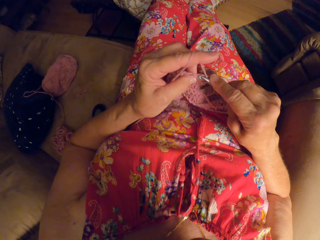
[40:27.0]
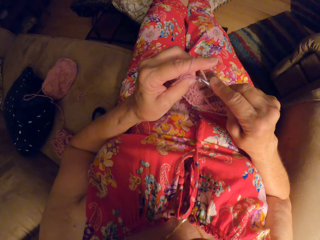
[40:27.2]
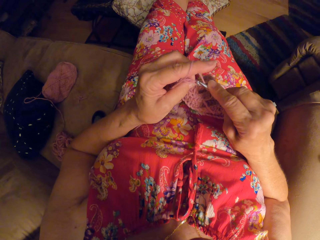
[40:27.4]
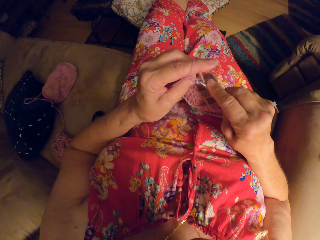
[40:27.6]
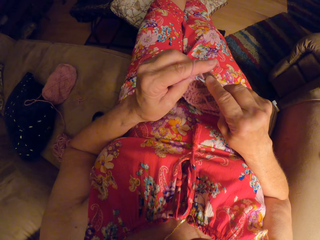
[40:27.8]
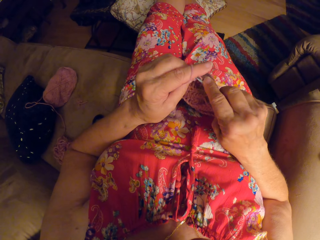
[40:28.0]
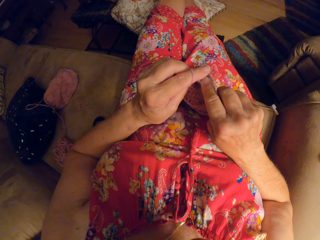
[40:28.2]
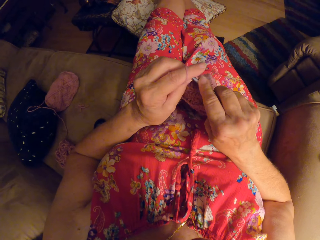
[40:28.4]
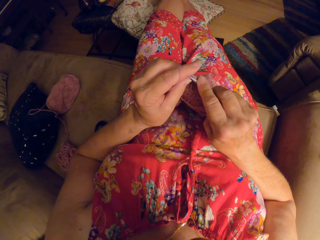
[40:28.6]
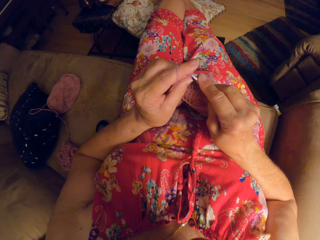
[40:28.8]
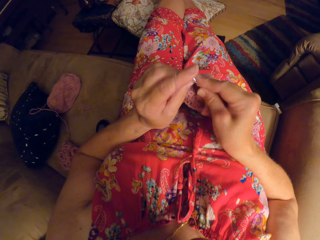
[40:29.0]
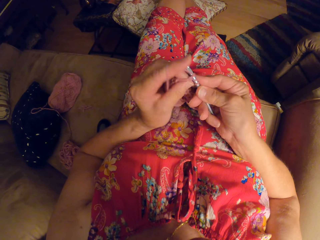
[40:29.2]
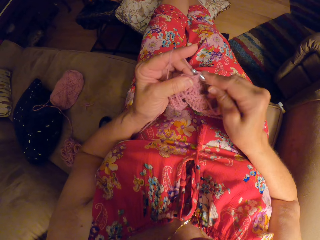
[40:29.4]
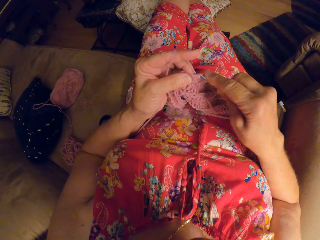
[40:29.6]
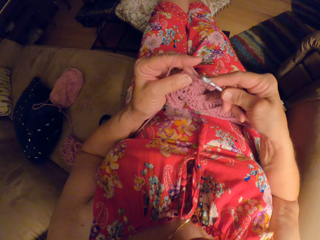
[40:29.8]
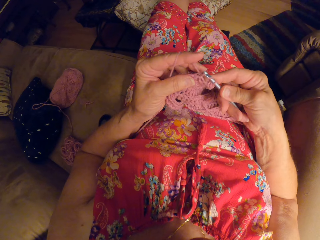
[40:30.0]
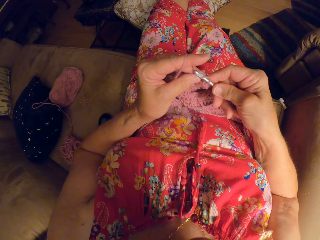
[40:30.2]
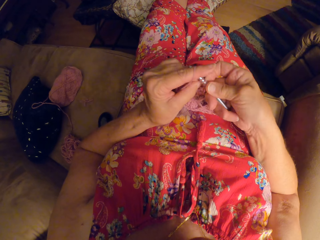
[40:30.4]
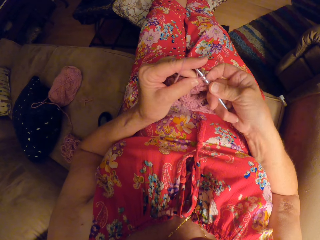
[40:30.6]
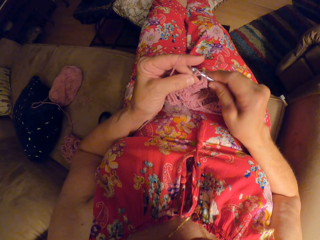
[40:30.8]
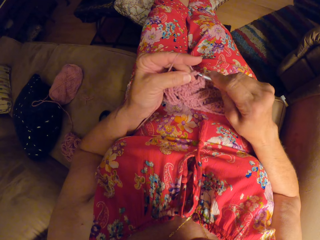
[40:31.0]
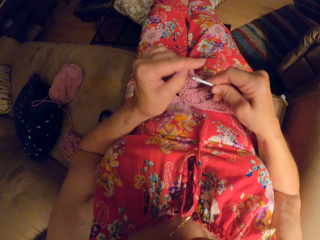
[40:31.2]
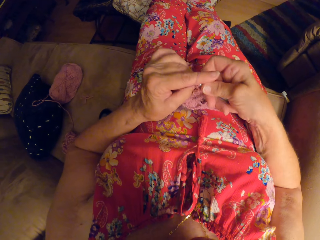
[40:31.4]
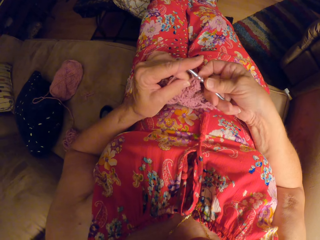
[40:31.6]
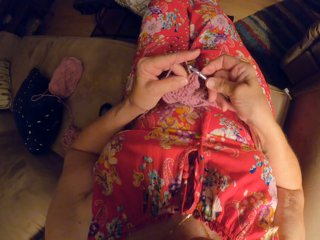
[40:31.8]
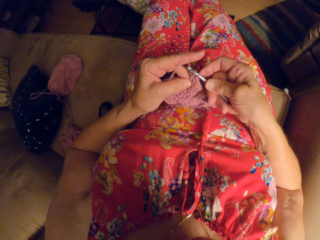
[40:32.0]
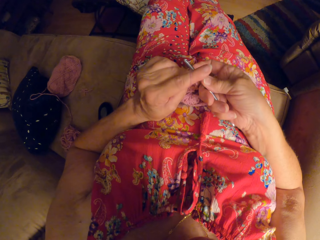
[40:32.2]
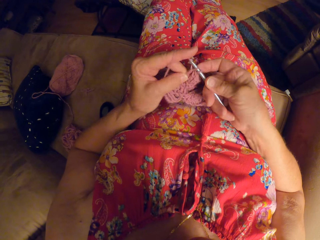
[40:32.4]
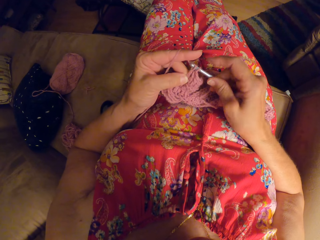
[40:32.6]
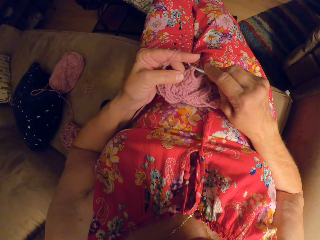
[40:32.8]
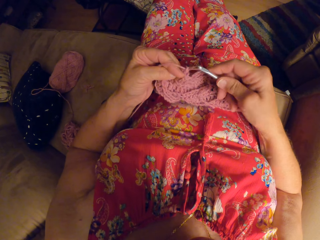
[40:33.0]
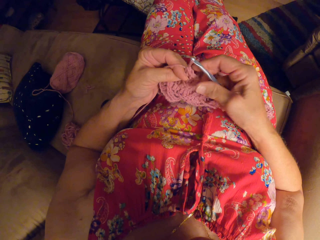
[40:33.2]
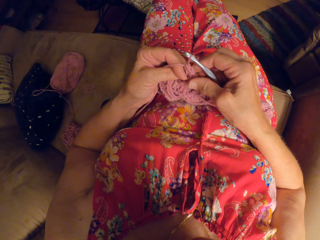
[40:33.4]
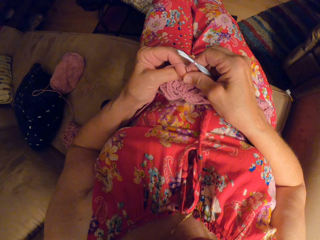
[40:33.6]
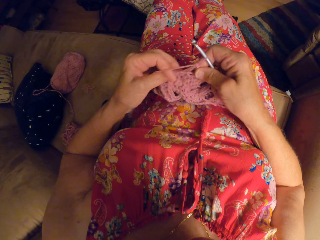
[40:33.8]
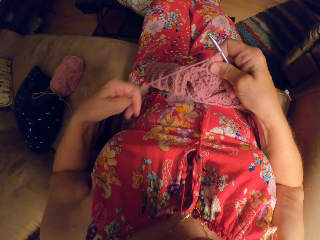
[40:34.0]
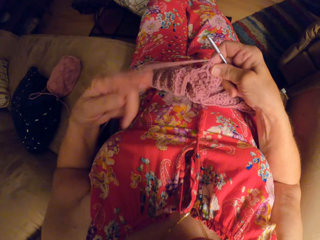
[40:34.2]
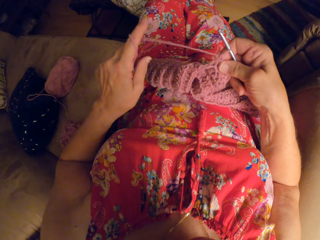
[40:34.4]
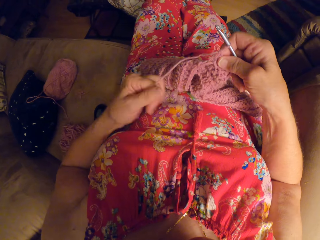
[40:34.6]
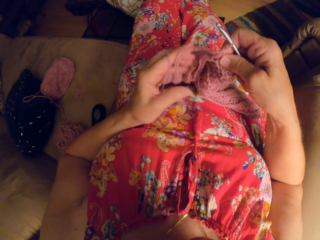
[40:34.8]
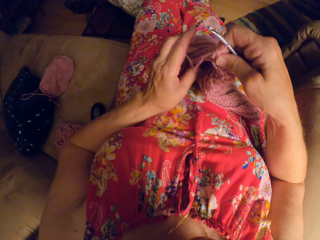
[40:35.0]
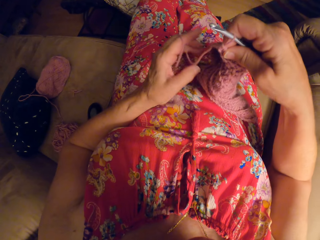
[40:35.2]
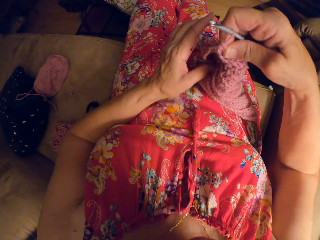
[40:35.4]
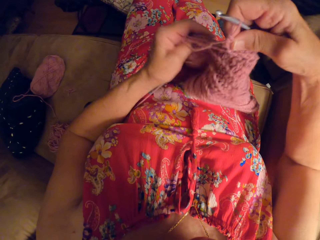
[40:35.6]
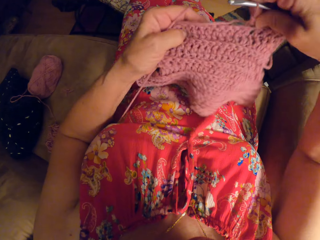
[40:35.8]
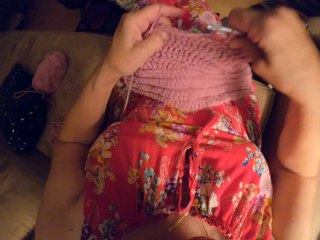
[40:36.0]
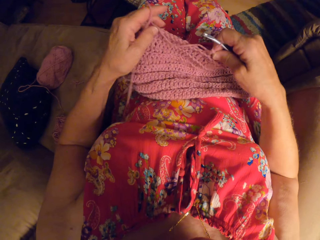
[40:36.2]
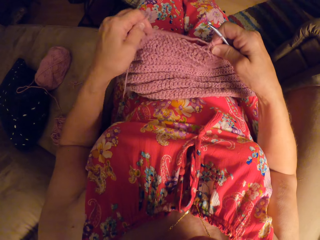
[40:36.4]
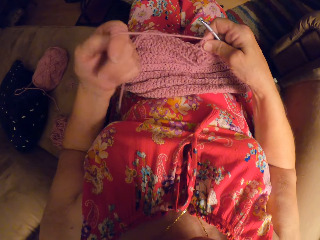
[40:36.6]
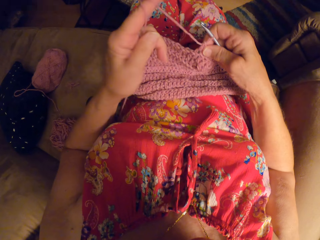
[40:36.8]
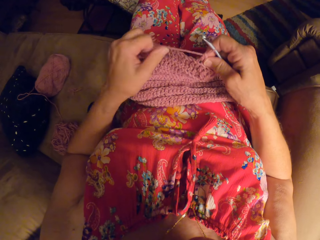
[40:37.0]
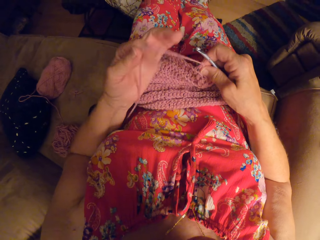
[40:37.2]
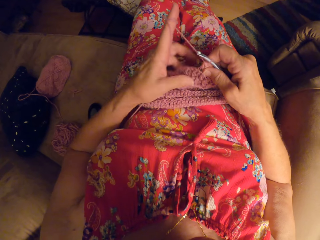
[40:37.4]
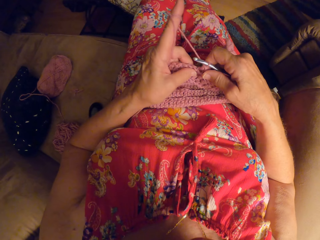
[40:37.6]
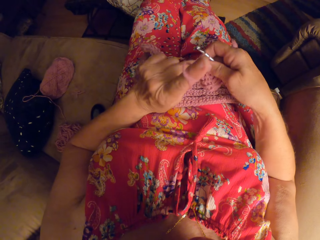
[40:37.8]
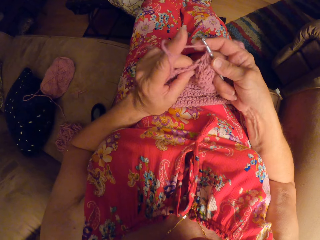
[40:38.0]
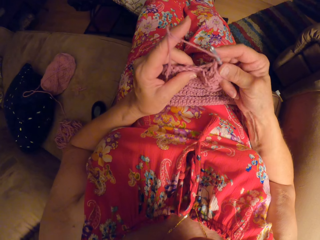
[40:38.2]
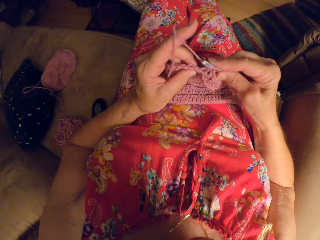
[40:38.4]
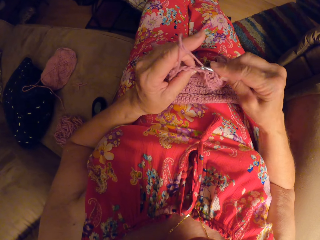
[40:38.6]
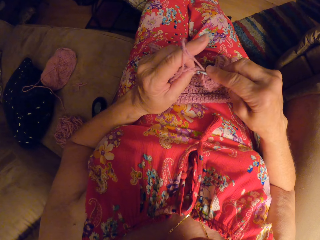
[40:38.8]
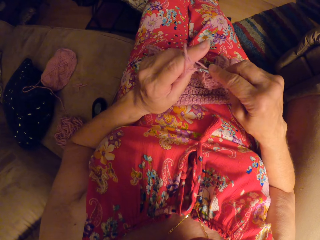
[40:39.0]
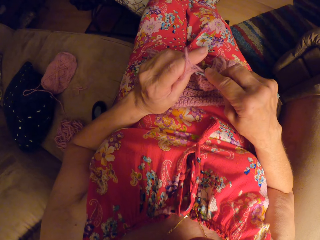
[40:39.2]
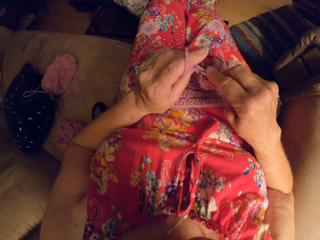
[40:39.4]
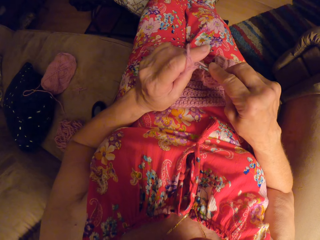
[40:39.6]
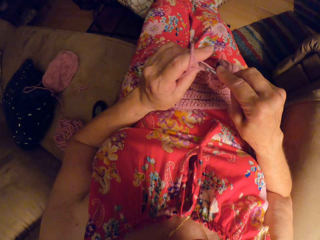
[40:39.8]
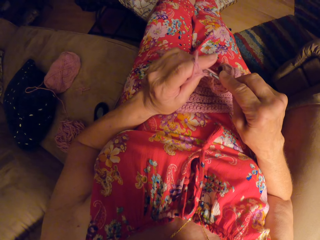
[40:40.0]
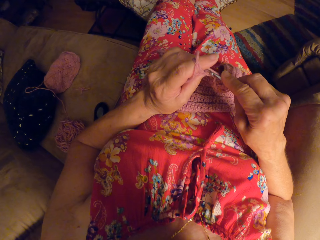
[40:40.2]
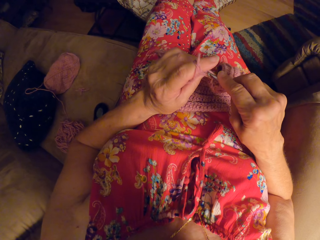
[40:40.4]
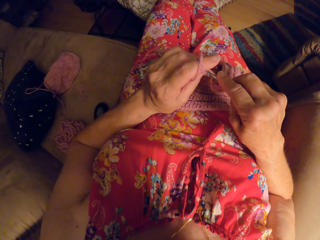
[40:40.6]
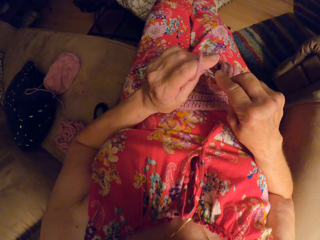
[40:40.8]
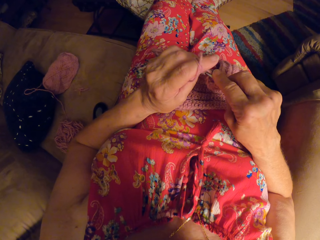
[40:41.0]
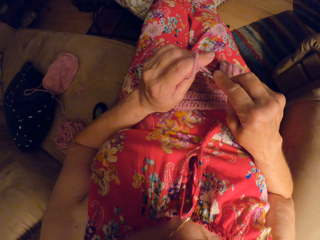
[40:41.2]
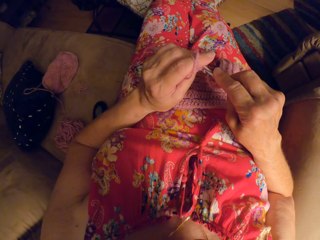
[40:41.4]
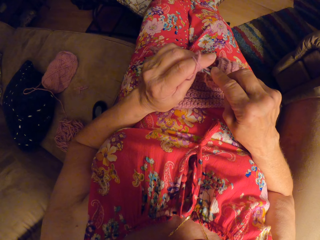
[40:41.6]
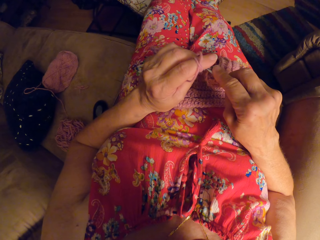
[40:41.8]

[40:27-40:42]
The camera wearer rolls the yarn on her left hand. She straightens the thread. She adjusts the crochet on her lap. She lifts the fabric a little bit. She rolls the yarn on her left hand. She crochets with the yarn and the crochet hook.

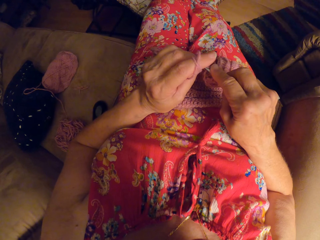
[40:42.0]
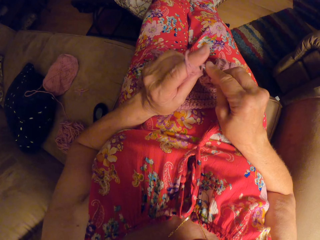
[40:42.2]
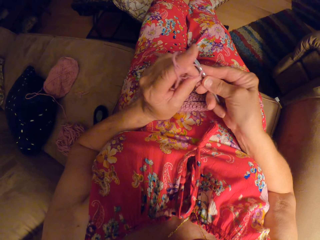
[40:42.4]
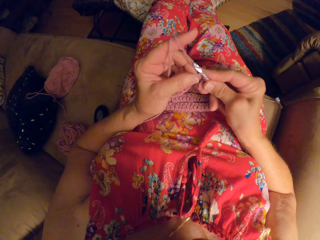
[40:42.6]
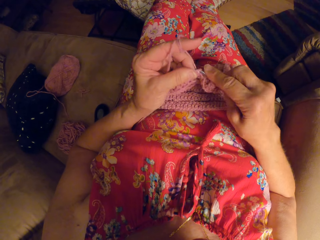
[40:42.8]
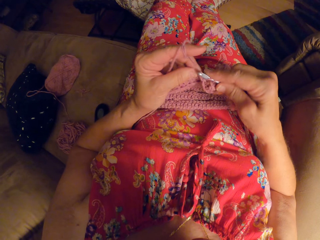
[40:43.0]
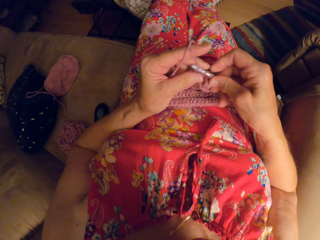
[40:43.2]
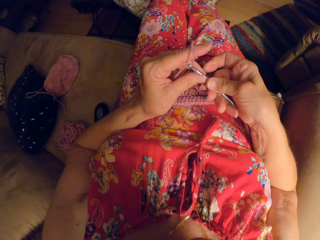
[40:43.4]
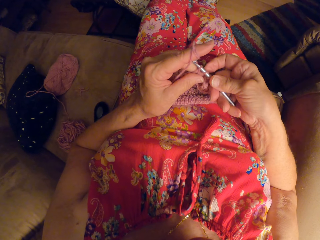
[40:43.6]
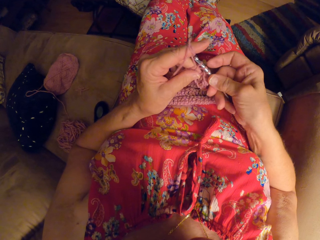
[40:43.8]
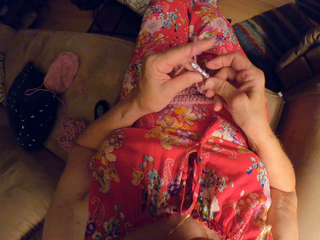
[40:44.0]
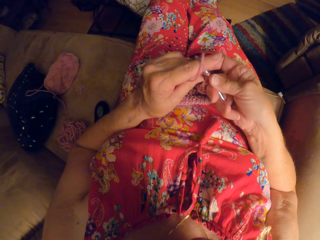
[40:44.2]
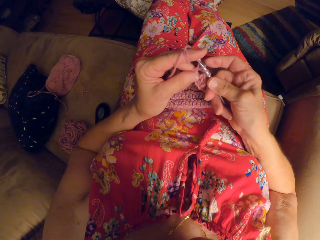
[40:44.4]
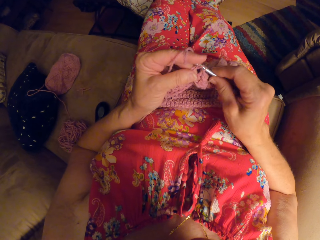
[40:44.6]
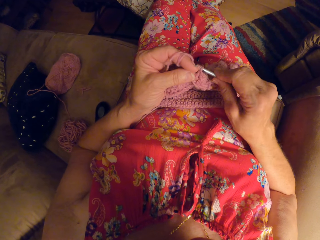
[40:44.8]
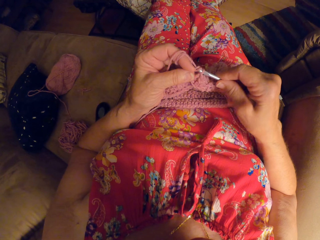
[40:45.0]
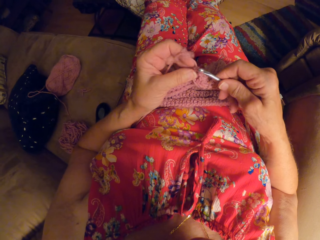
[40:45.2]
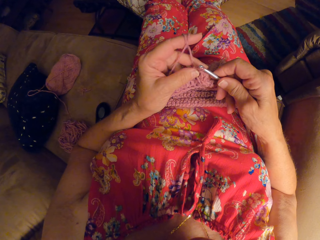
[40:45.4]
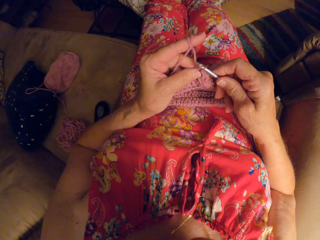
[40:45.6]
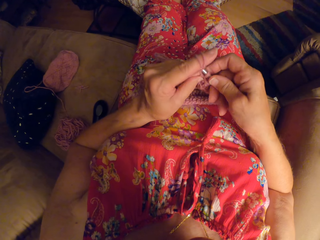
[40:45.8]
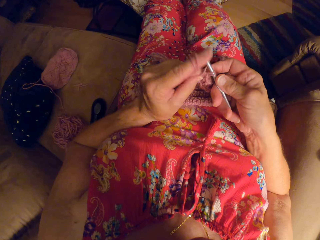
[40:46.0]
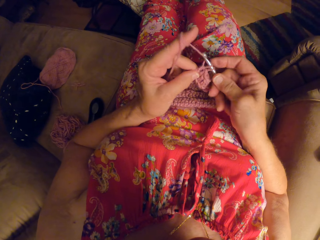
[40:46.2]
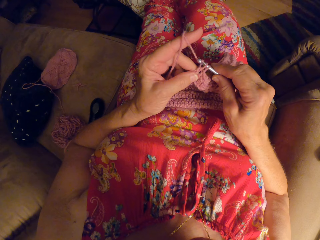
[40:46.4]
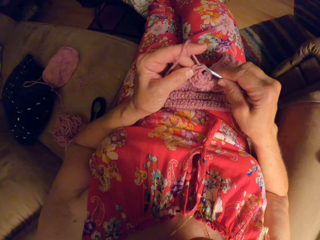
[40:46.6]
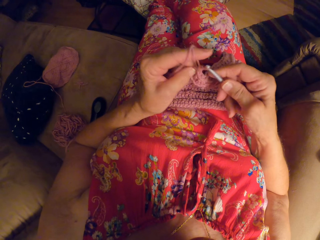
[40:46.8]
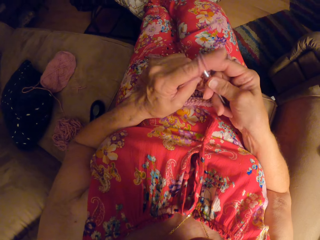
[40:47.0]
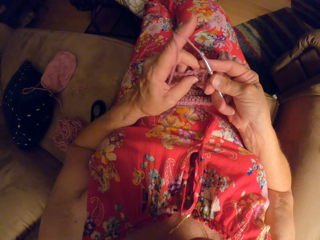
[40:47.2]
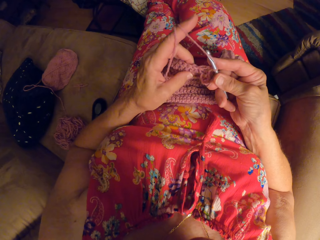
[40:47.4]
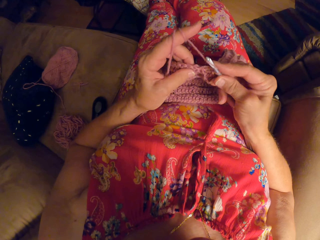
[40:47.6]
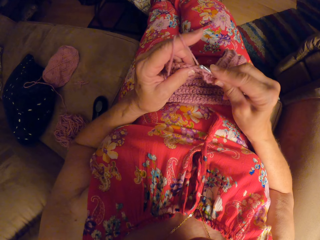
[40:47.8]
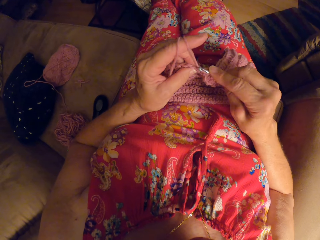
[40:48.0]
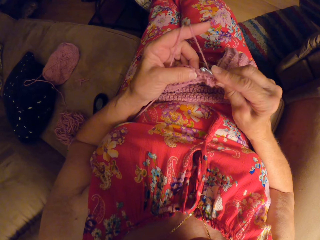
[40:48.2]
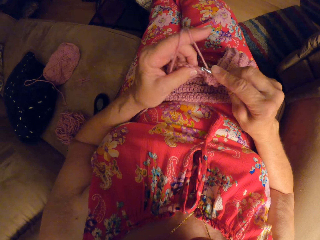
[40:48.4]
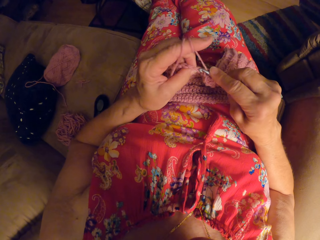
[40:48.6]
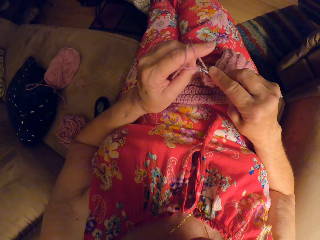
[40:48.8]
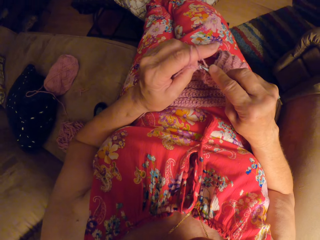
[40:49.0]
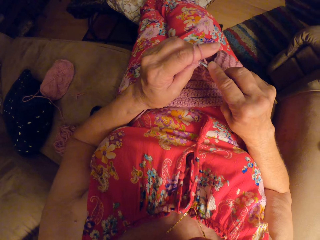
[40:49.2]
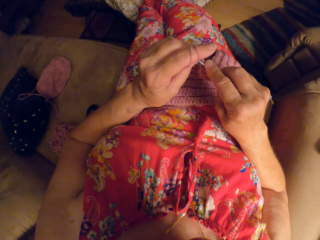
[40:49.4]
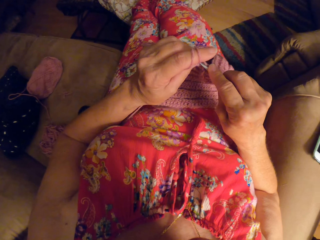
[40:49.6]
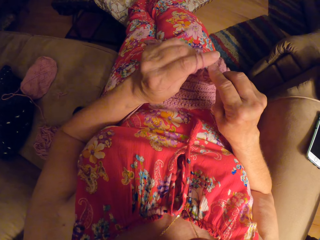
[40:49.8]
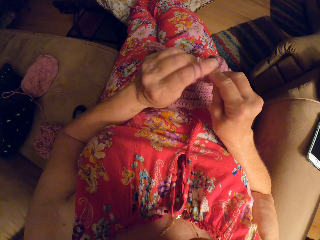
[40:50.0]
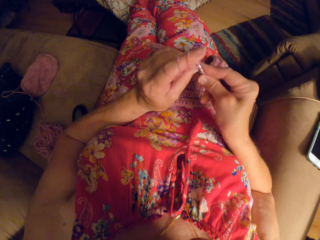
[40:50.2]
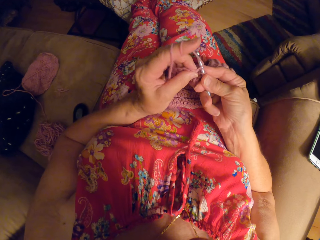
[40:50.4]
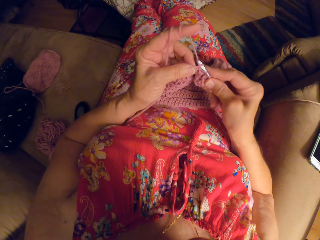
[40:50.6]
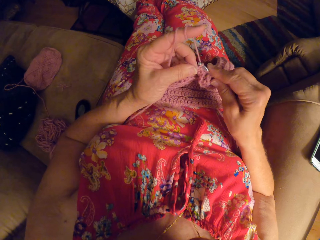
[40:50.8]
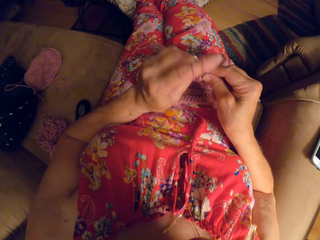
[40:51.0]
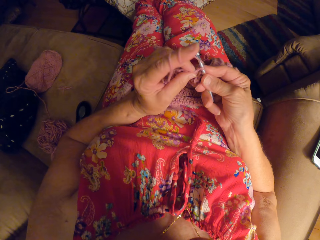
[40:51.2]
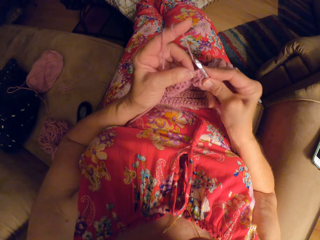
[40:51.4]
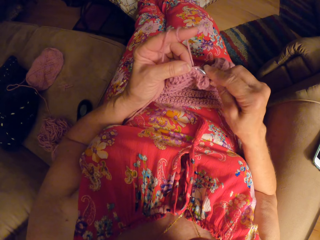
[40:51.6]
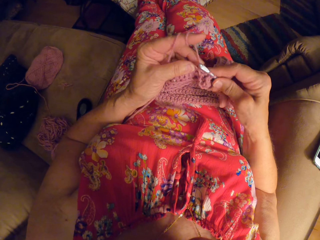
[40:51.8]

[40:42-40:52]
The camera wearer crosses her right leg over her left leg on a table. She puts the left leg apart.
